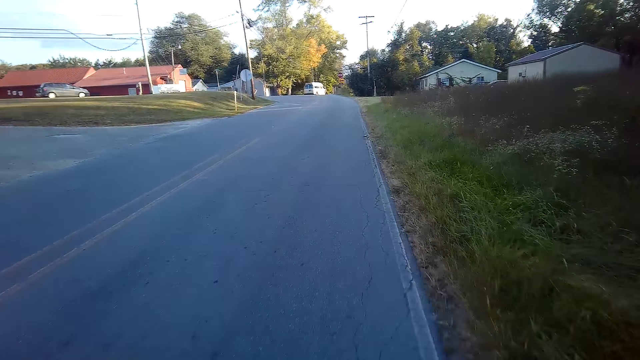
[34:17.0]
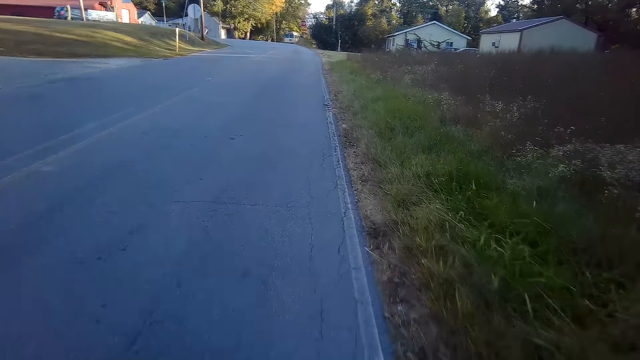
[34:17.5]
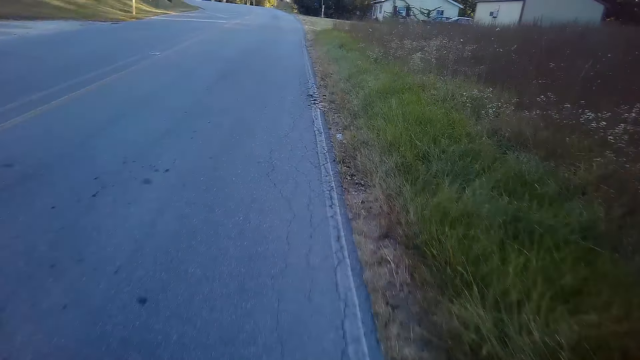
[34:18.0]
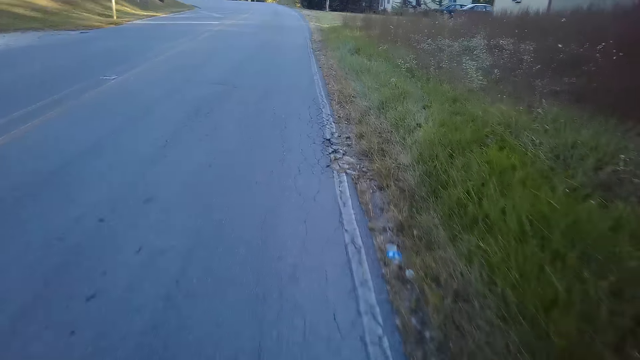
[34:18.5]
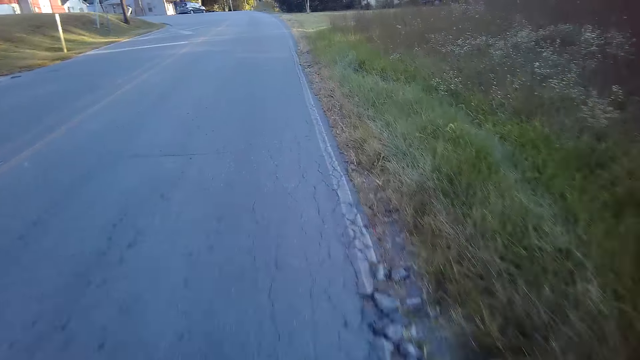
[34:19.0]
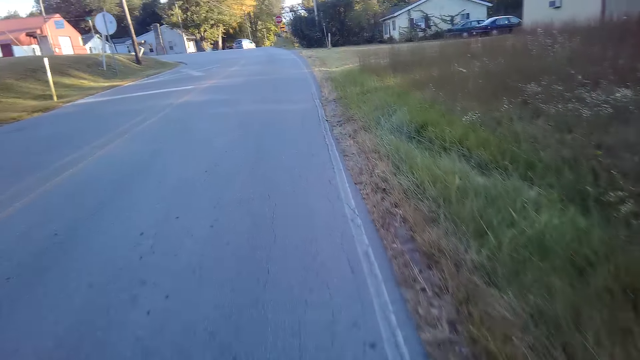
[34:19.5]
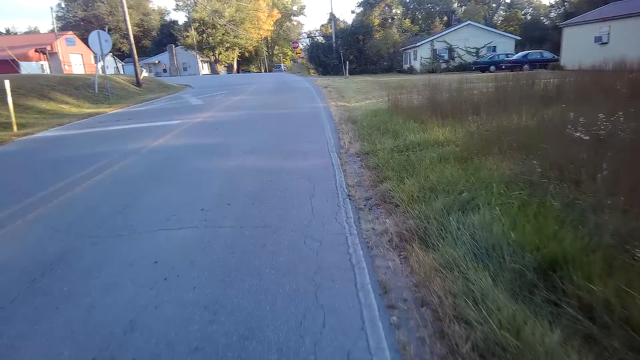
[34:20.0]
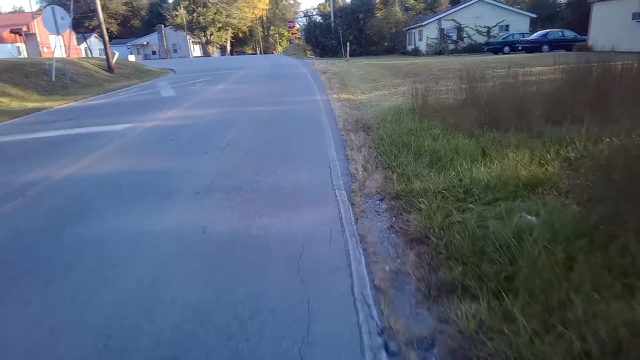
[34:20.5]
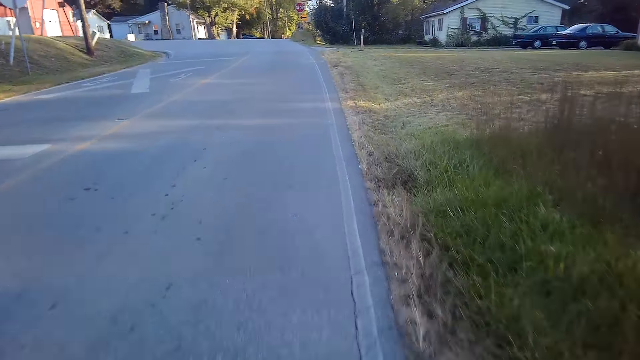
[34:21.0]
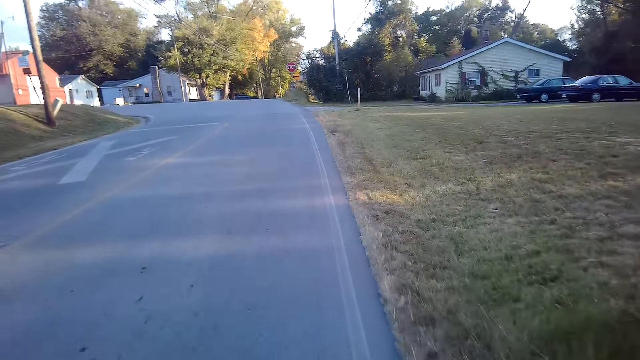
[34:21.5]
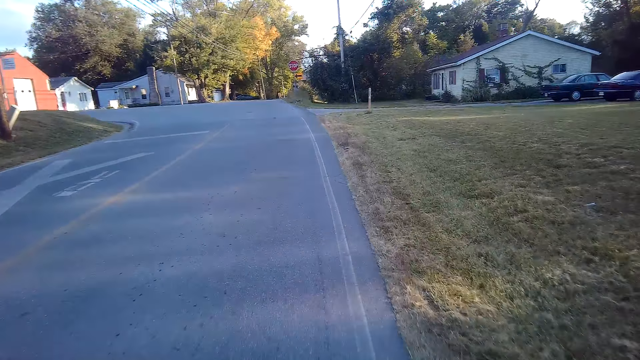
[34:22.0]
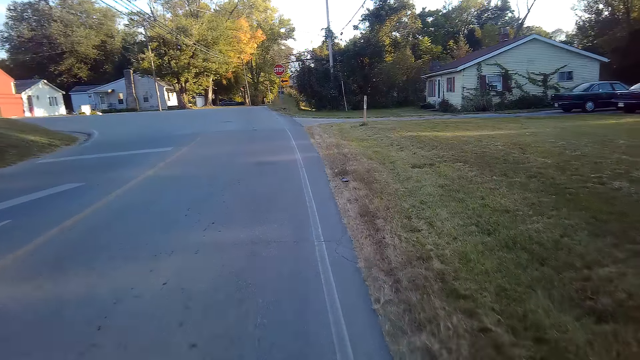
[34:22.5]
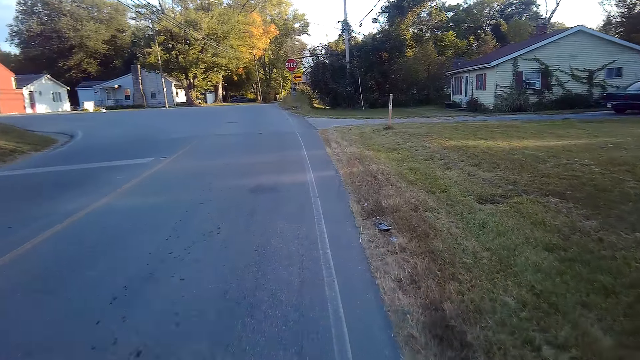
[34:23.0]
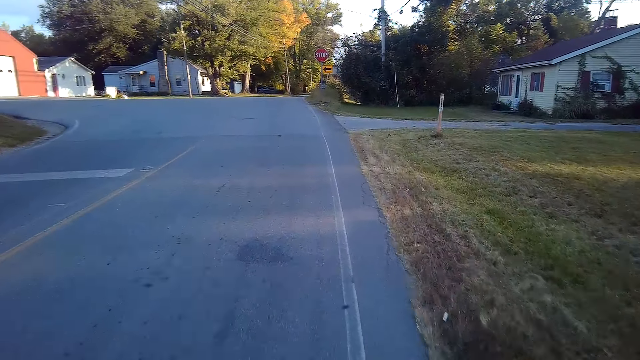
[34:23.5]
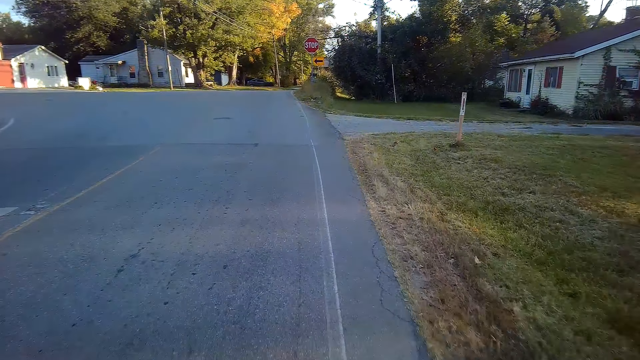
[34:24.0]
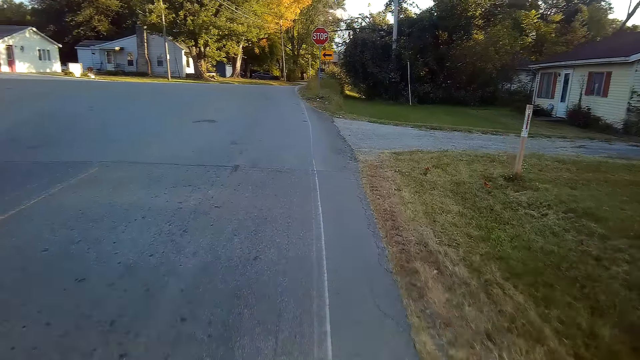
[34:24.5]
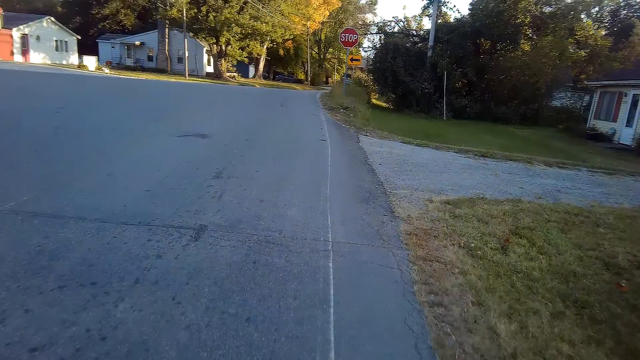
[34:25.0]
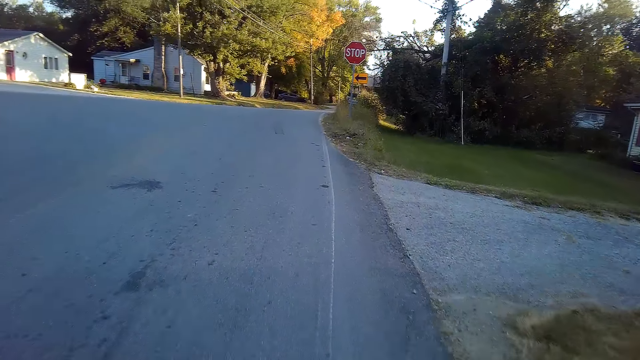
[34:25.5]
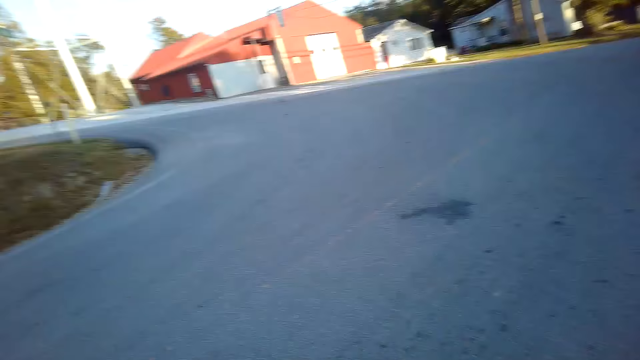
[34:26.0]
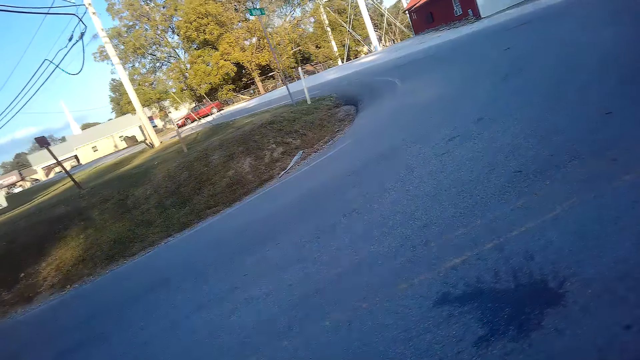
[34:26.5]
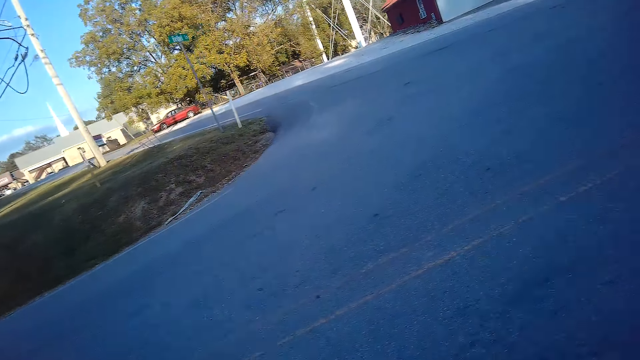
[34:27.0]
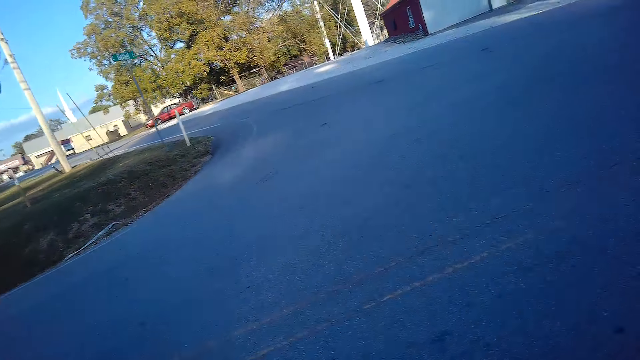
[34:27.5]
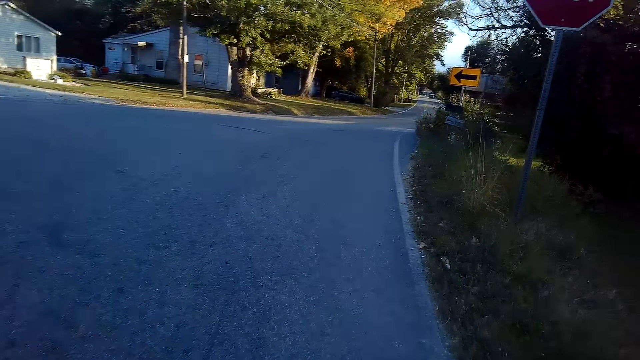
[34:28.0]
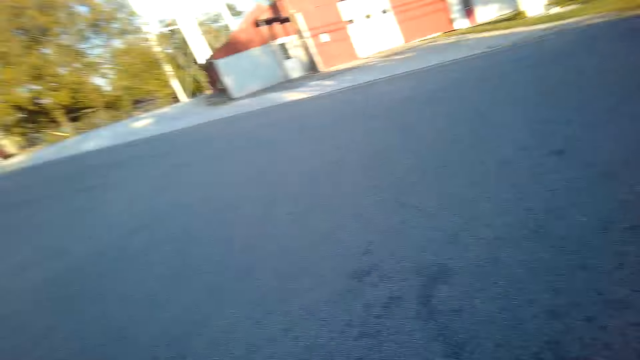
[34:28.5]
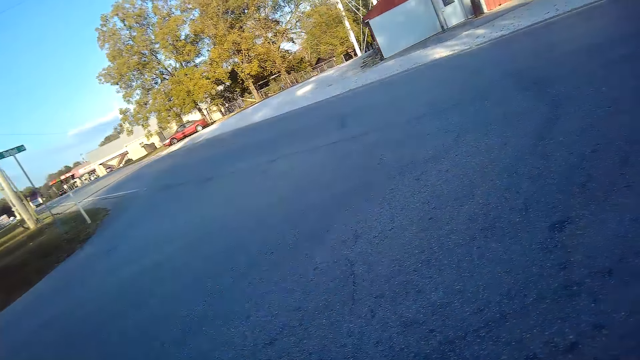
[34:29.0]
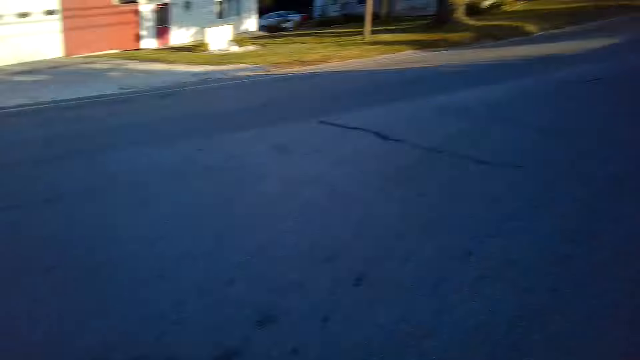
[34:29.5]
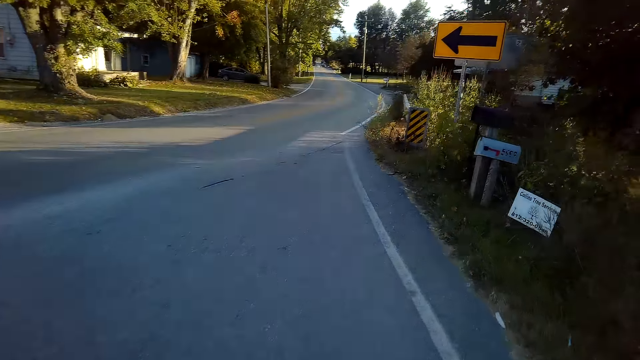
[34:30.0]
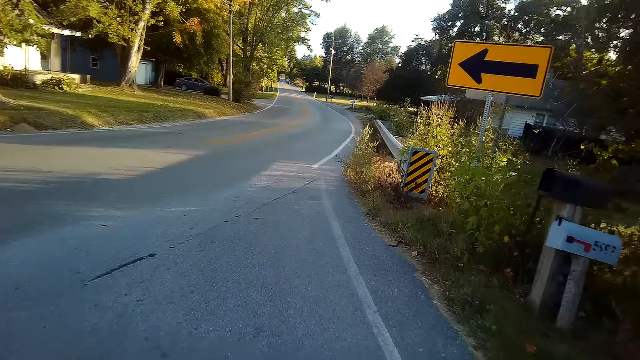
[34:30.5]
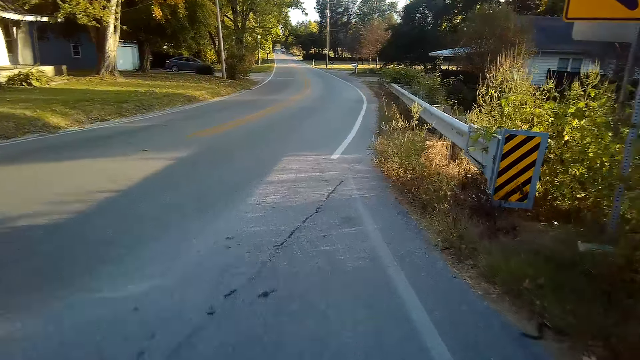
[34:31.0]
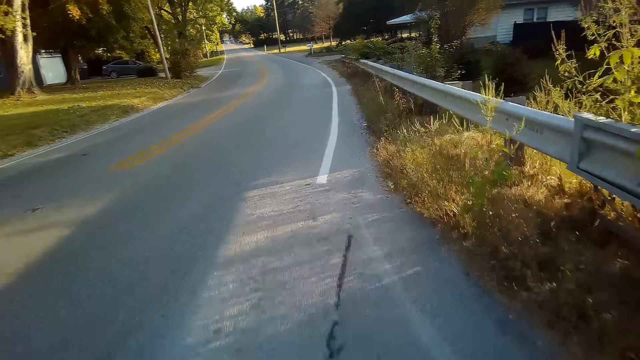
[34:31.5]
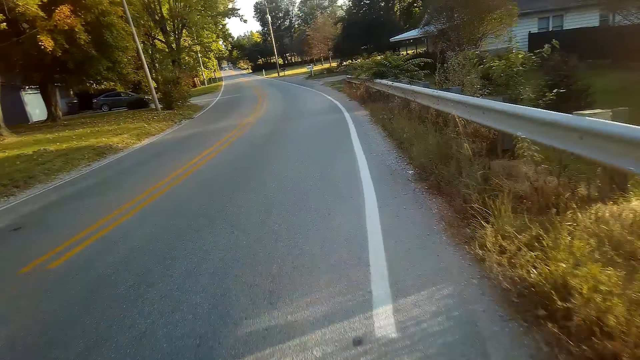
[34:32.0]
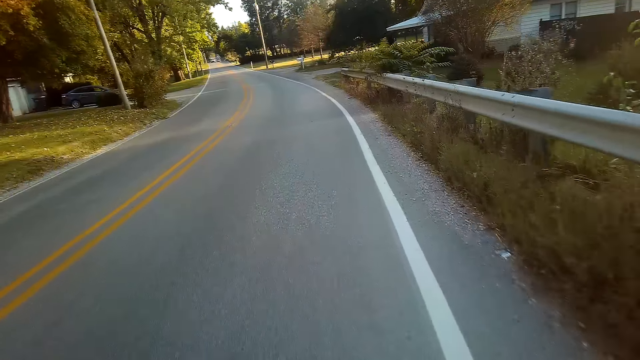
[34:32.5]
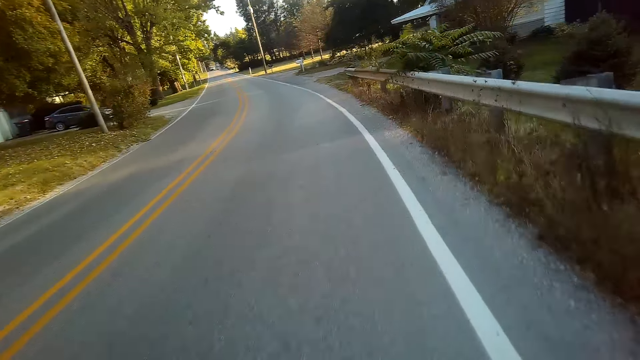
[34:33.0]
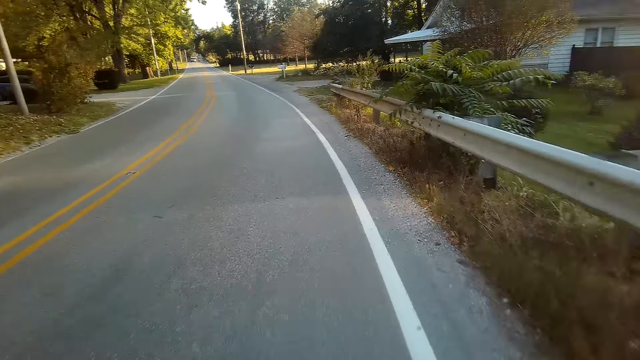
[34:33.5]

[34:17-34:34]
The camera wearer looks at the left side of the road. They cycle along the road.
